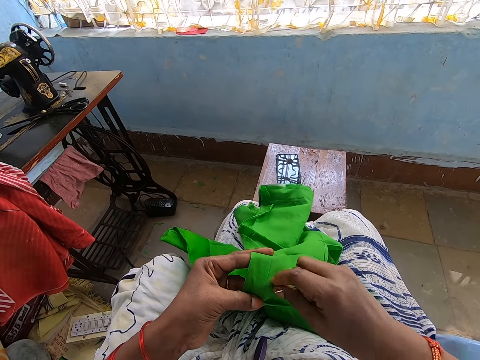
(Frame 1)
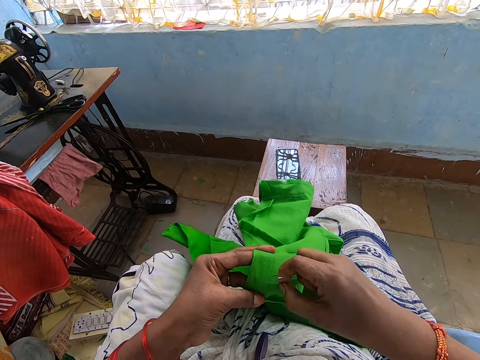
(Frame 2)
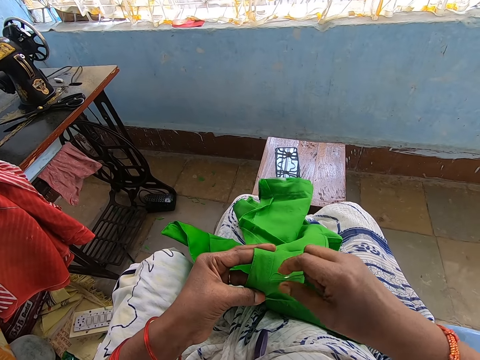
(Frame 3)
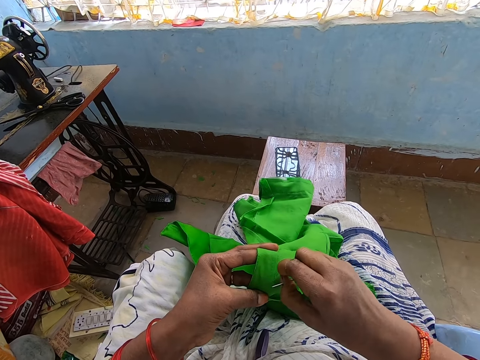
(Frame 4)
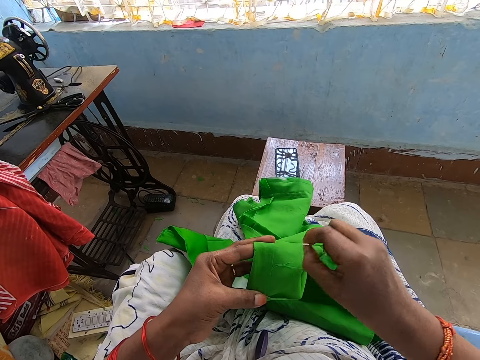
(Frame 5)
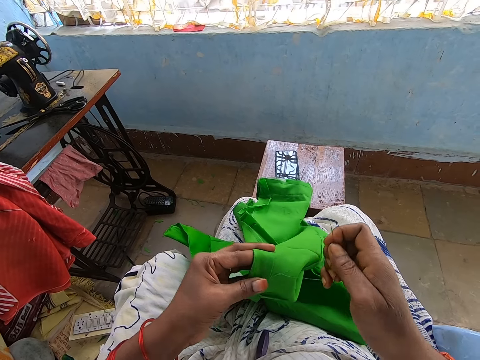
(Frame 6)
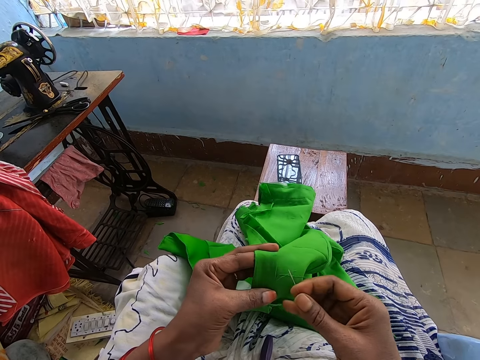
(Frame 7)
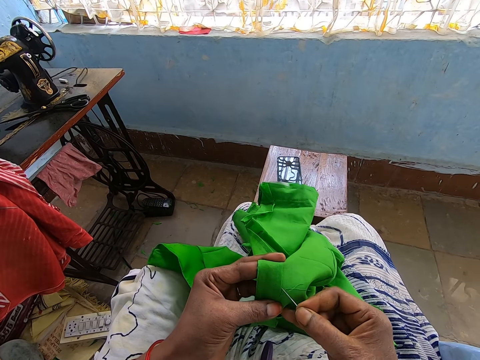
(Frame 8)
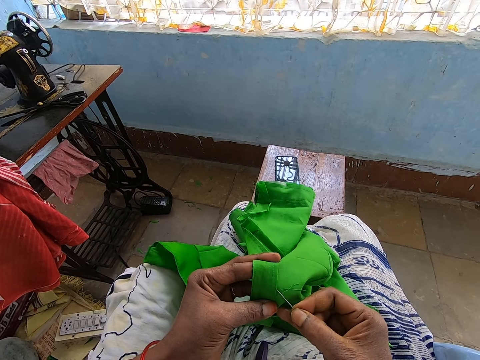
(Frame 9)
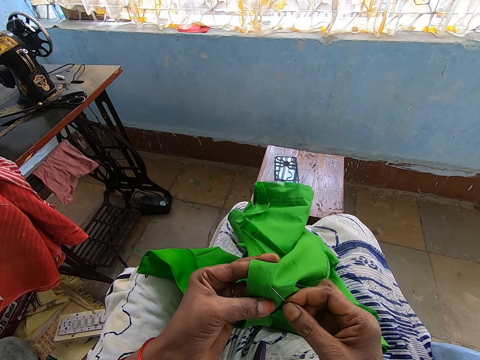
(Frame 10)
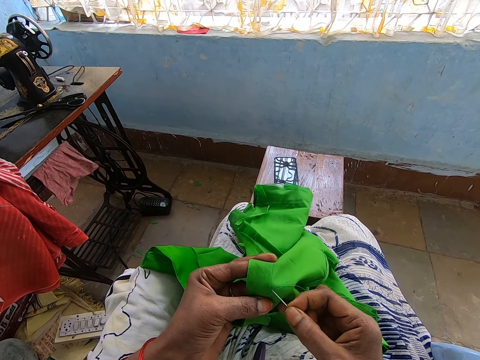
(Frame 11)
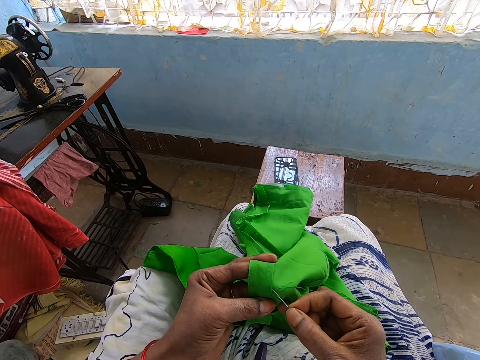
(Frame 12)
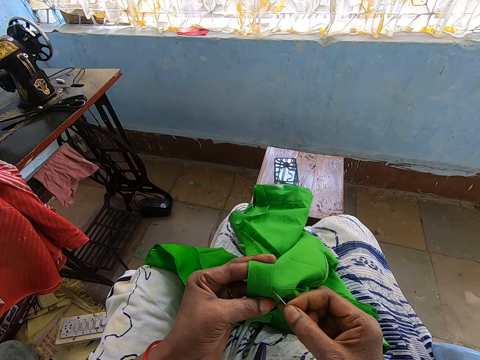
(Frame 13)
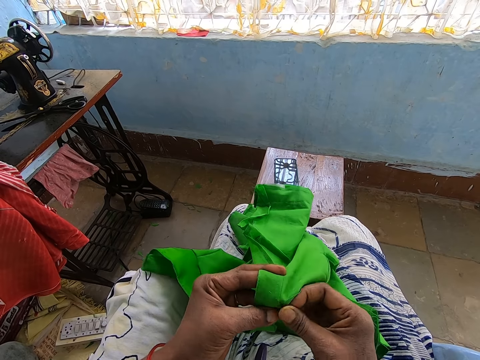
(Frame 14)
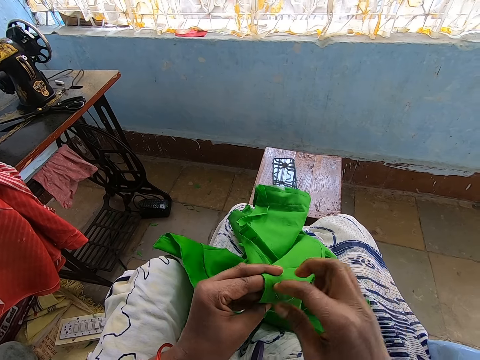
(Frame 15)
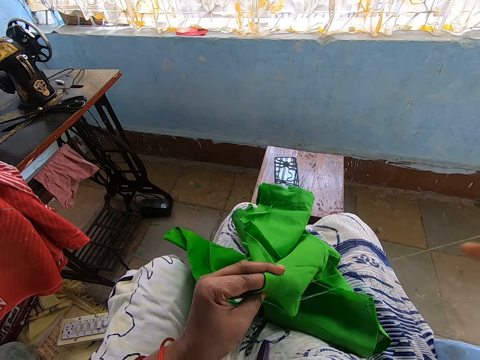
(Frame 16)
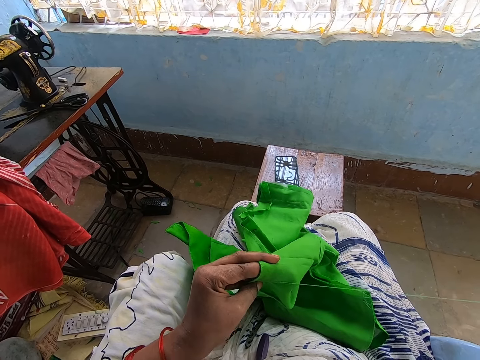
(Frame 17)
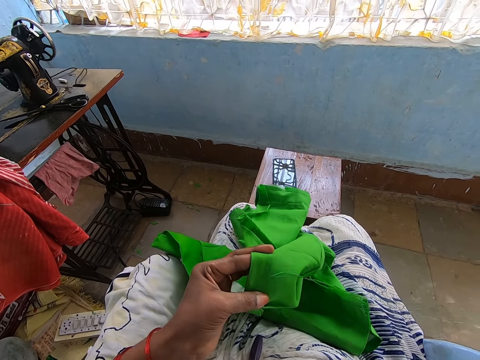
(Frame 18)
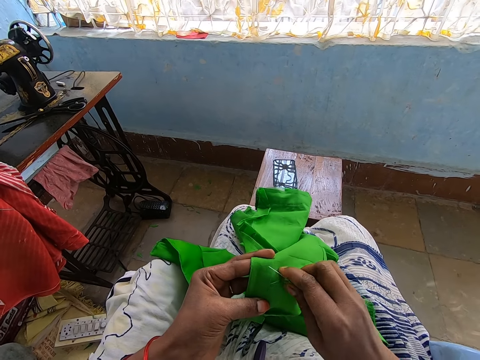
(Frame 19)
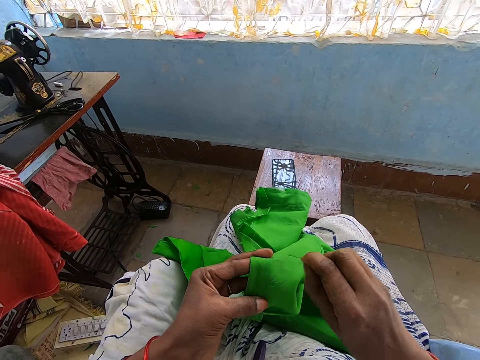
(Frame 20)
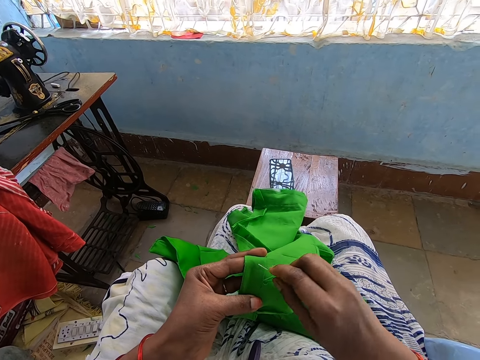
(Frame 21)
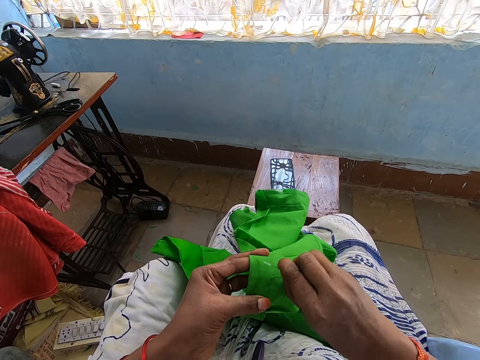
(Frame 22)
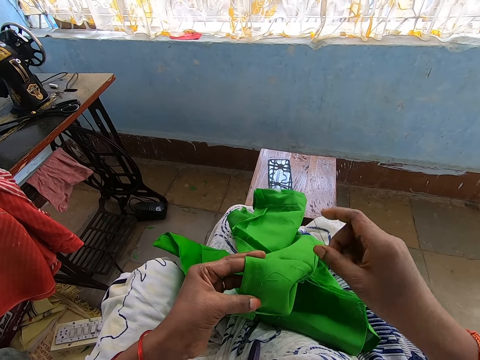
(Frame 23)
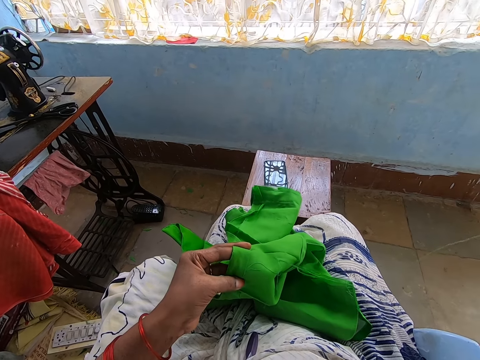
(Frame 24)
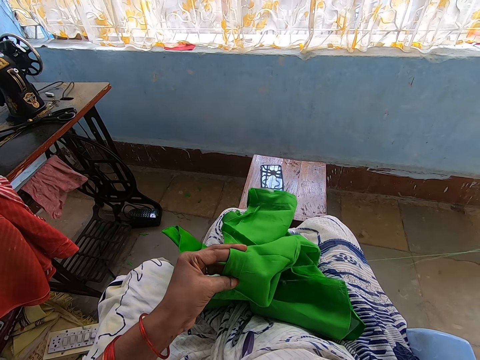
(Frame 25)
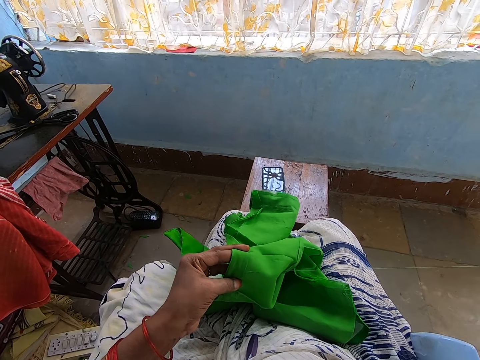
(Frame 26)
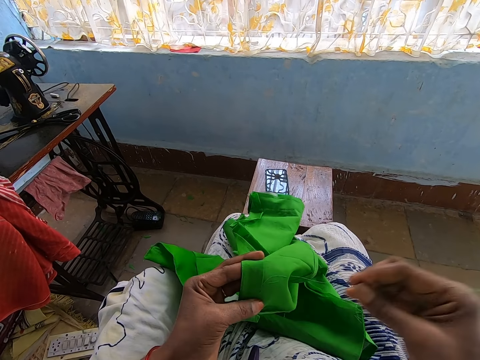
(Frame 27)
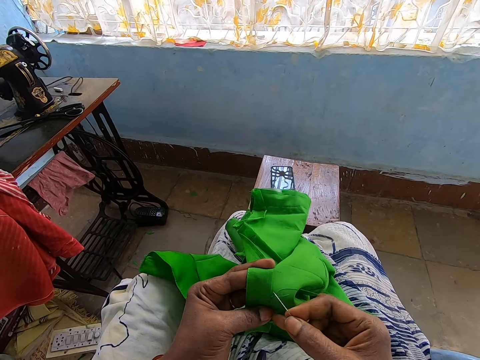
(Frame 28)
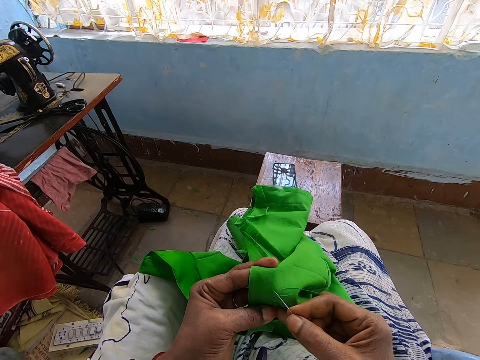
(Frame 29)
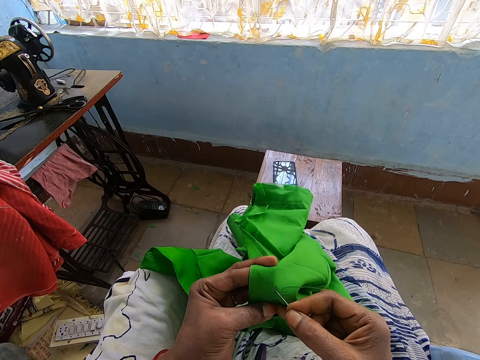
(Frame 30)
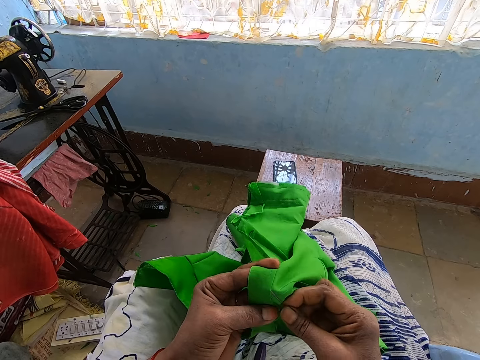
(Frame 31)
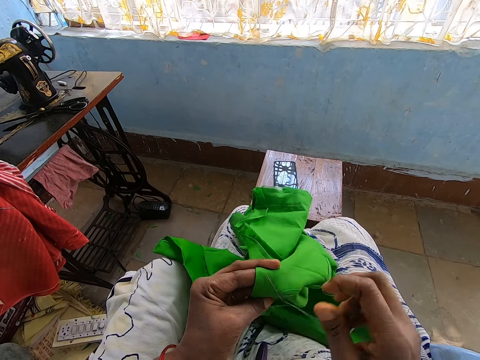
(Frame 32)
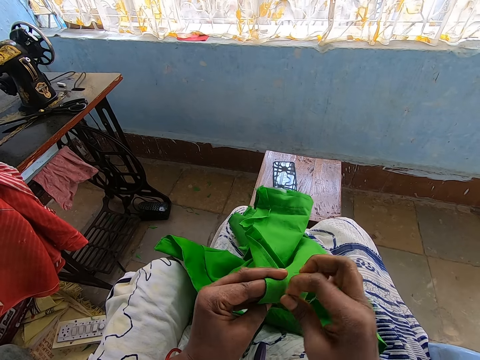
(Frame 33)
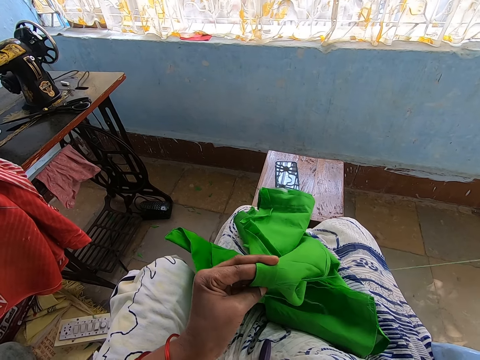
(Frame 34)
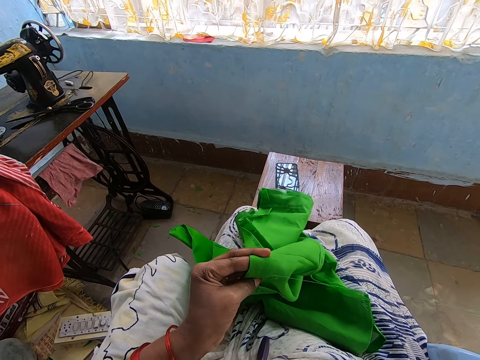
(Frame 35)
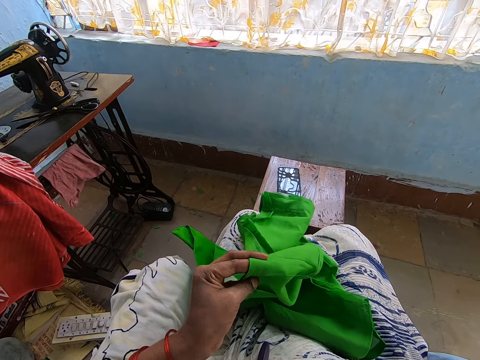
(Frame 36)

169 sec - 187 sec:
The camera wearer pulls a thread from the cloth with her right hand. She sews the cloth with the needle in her right hand. She pulls a thread from the cloth with her right hand. She sews the cloth with the needle in her right hand.

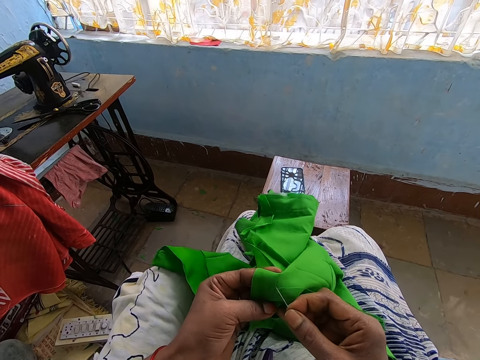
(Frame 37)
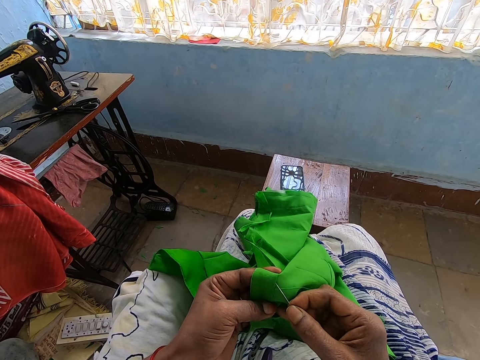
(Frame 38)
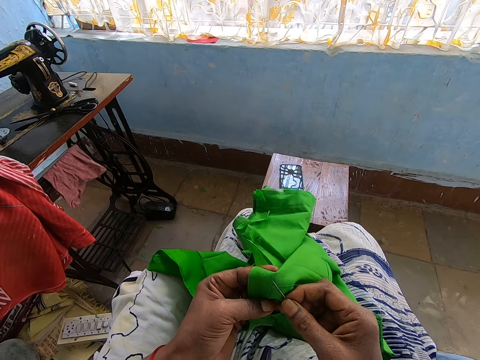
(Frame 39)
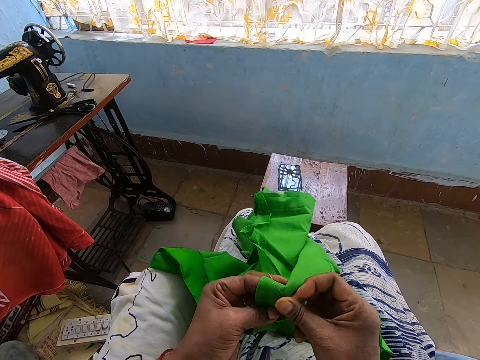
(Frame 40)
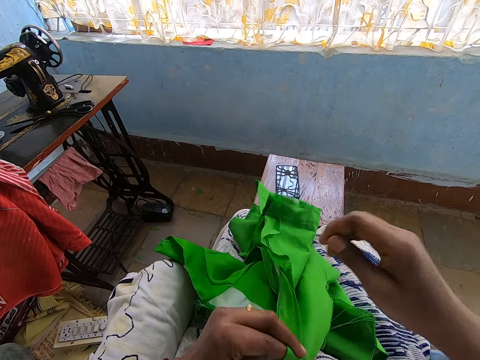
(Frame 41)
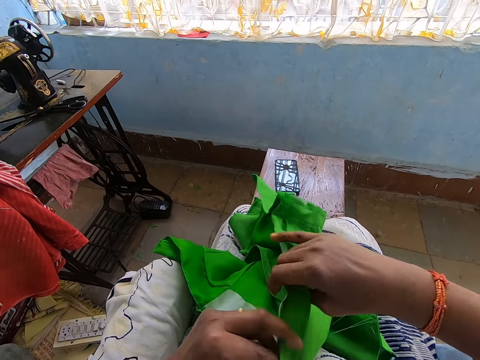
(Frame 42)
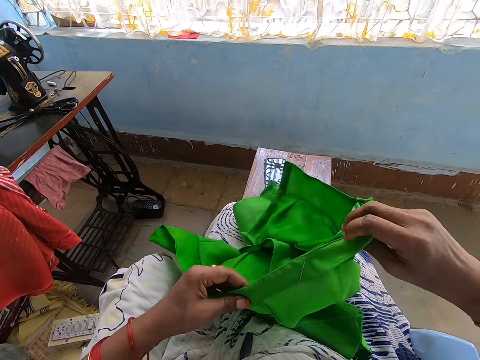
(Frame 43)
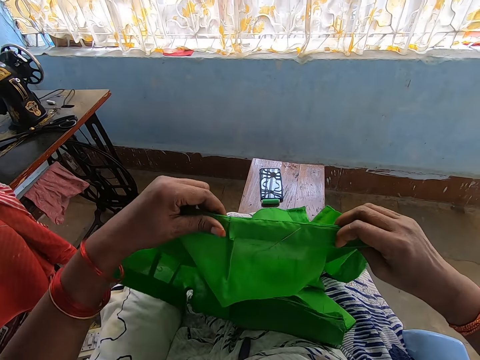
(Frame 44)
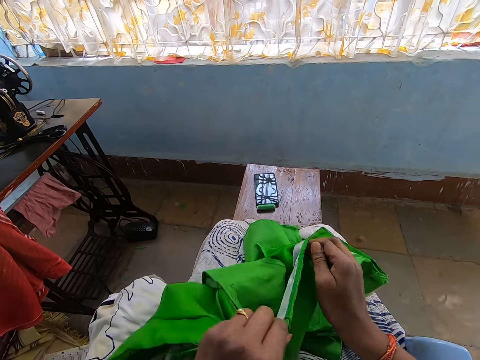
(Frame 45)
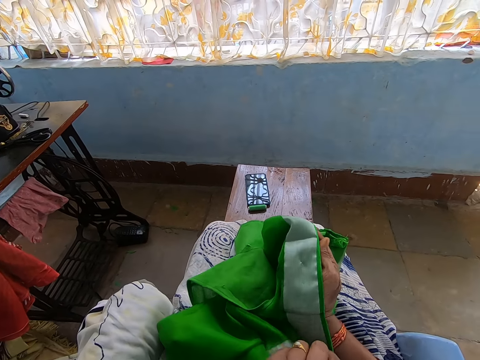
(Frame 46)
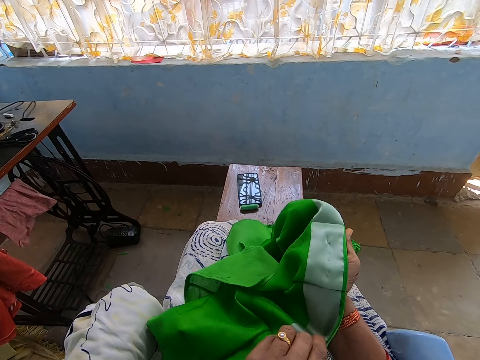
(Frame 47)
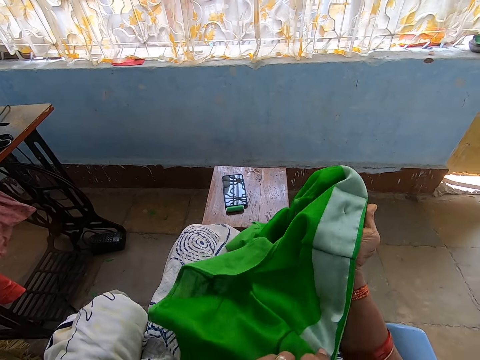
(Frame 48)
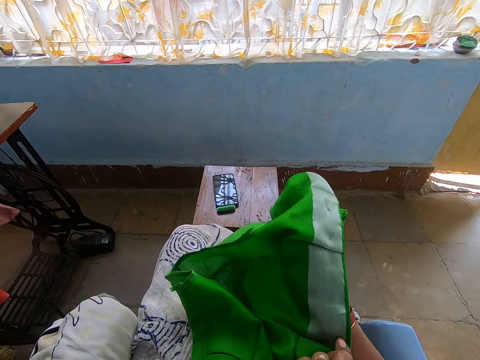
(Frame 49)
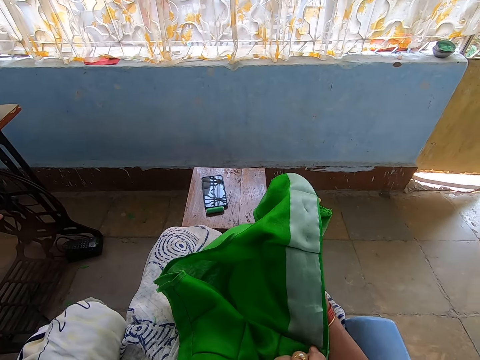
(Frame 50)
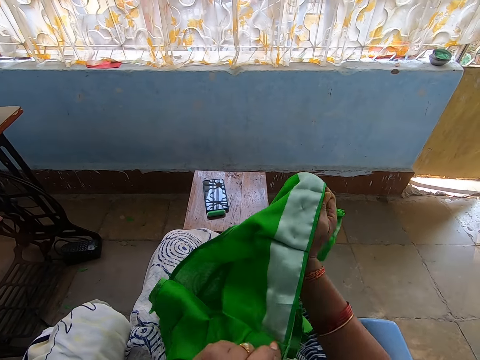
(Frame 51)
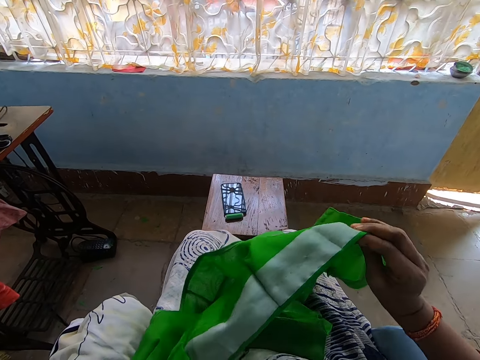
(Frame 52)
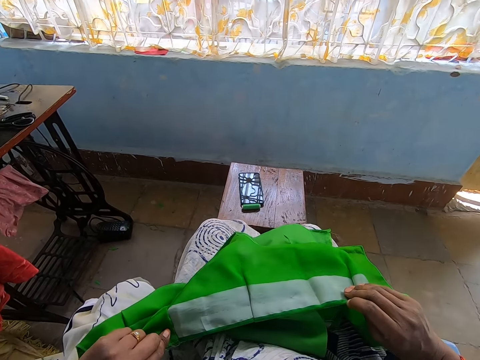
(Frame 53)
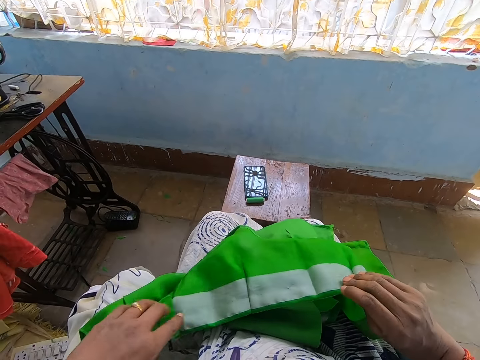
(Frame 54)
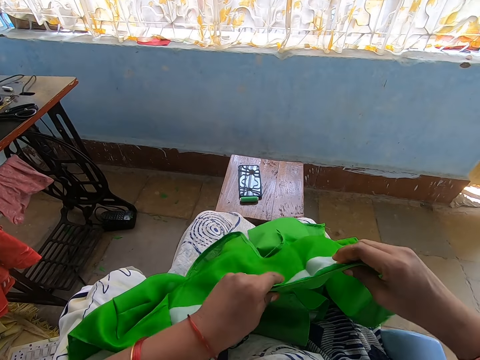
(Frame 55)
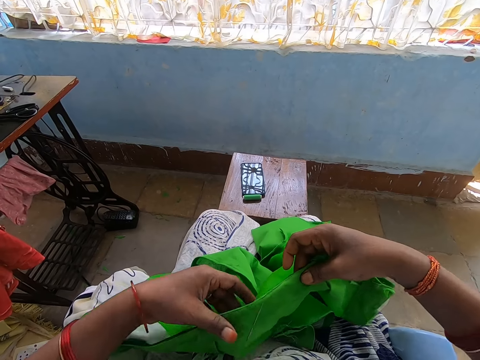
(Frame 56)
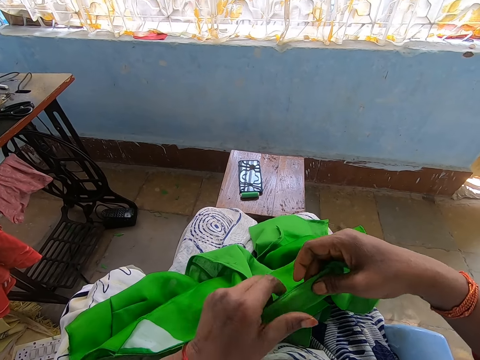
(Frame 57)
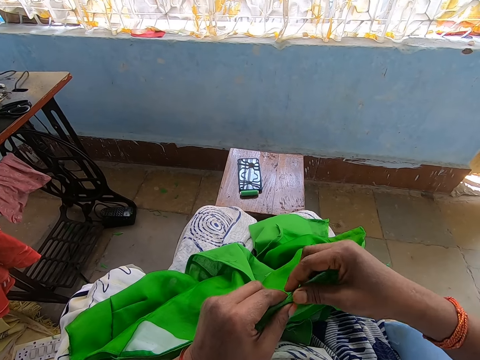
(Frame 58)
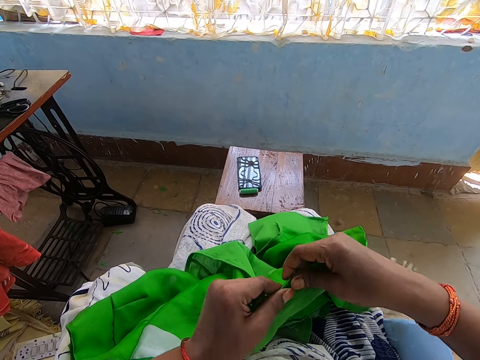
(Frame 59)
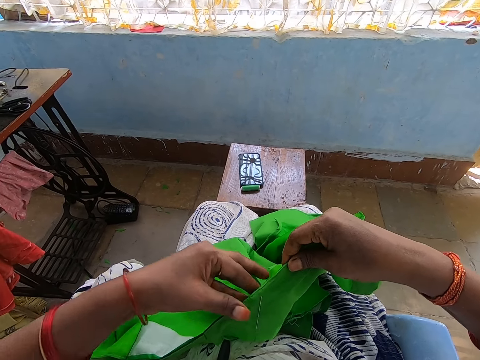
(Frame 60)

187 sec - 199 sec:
The camera wearer turns the cloth with her hands. She turns the cloth again.
